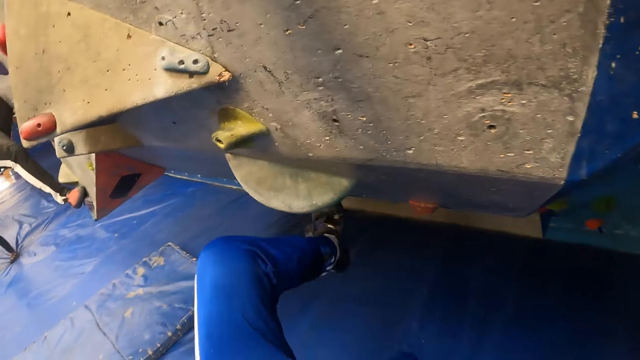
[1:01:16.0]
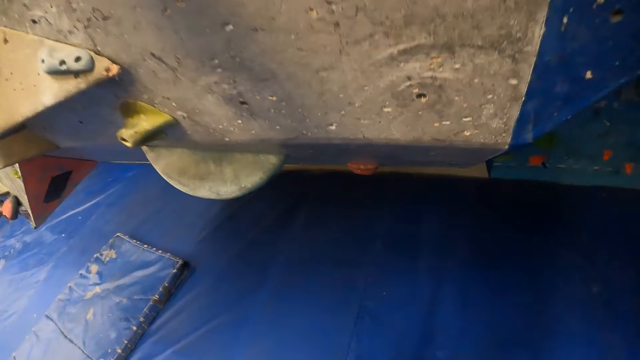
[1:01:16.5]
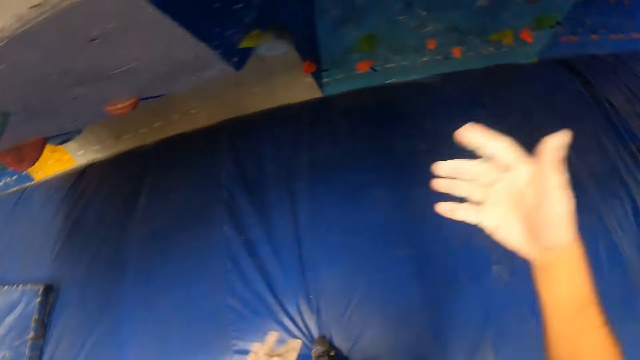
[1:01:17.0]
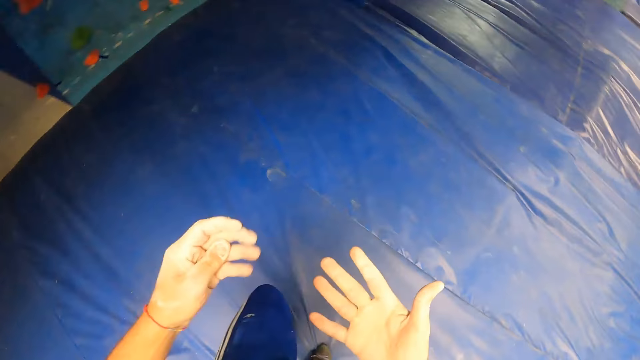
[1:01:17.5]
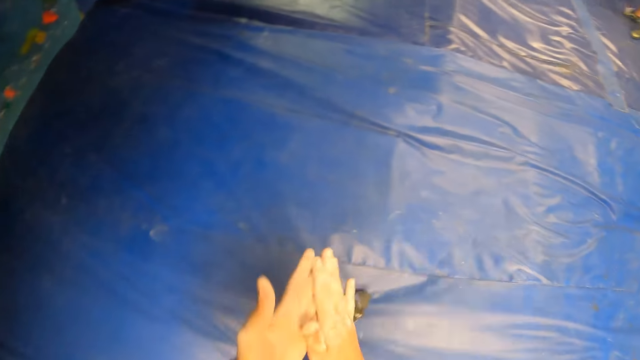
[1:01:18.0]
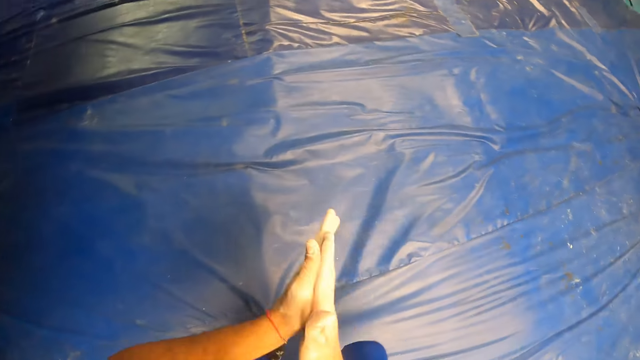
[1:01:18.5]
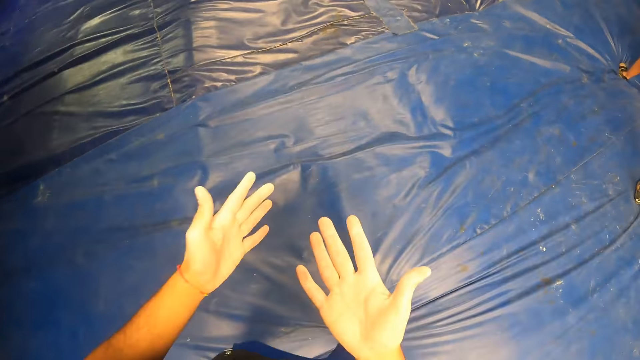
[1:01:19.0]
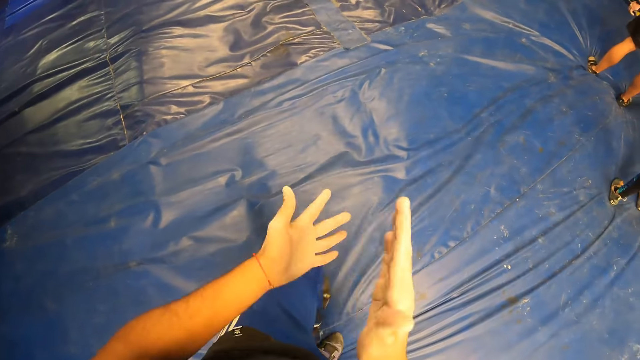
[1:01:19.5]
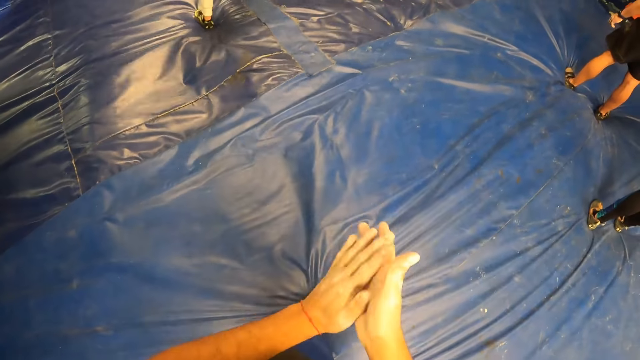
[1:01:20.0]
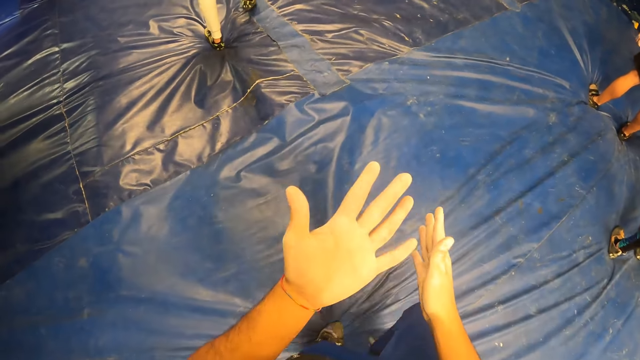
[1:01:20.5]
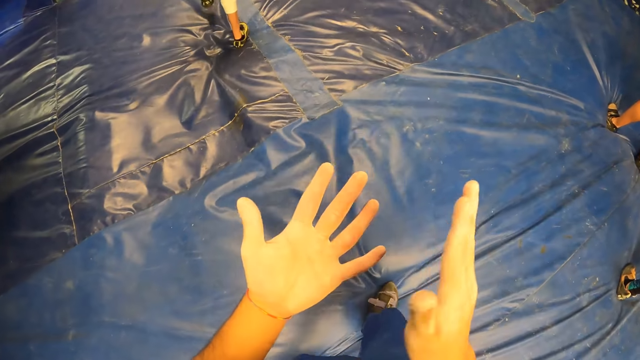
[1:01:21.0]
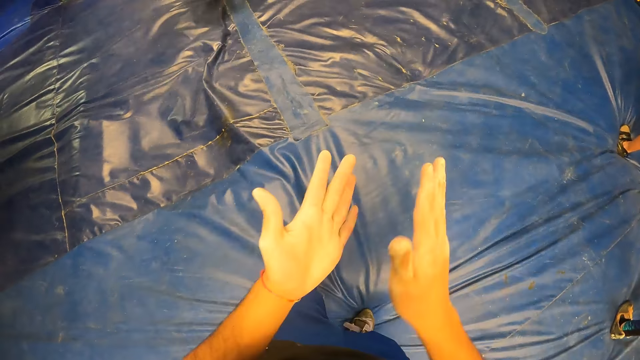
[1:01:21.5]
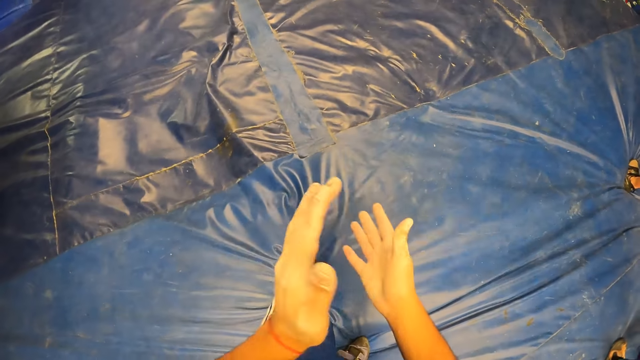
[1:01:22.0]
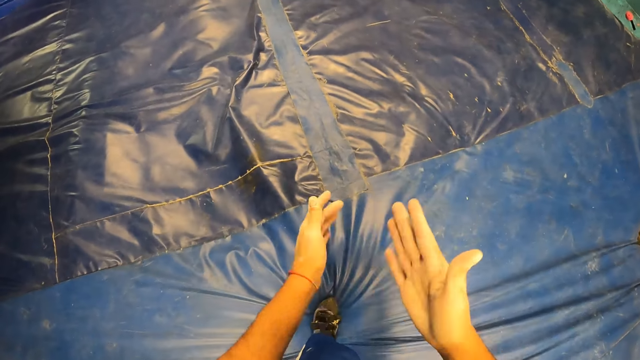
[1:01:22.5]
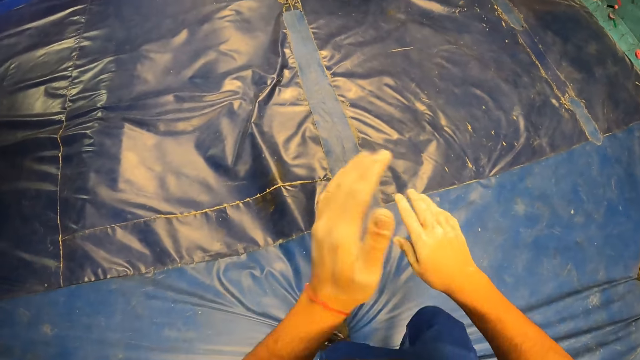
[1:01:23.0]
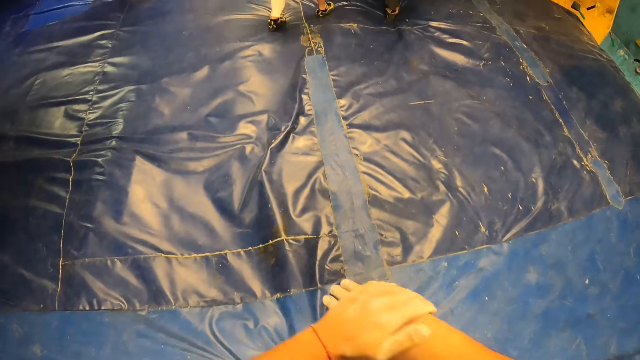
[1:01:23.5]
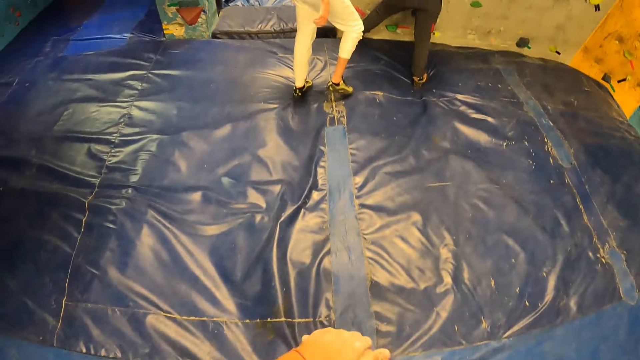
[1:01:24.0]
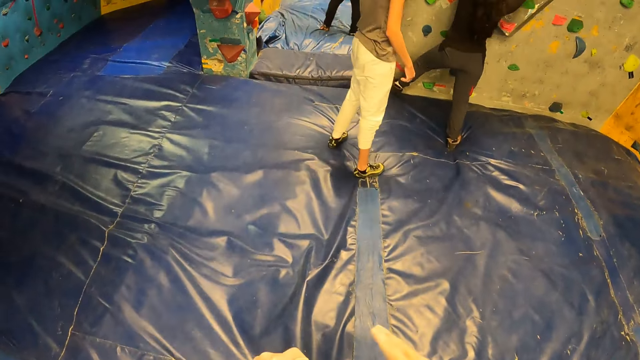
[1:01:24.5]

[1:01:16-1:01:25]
The camera wearer jumps down from the wall. He rubs his palms against each other. He taps his hands.

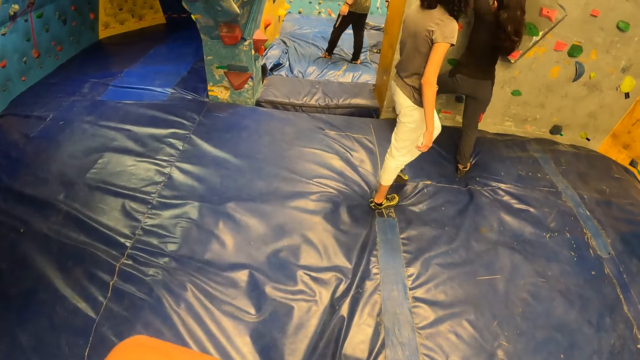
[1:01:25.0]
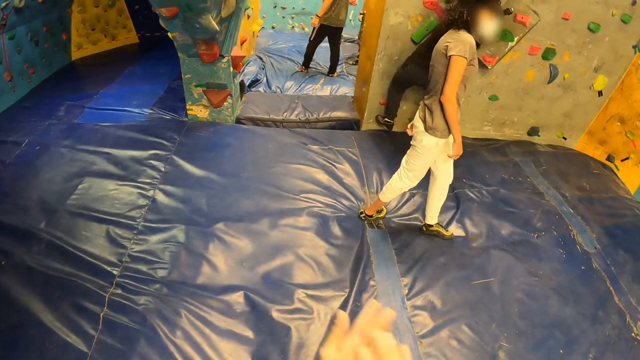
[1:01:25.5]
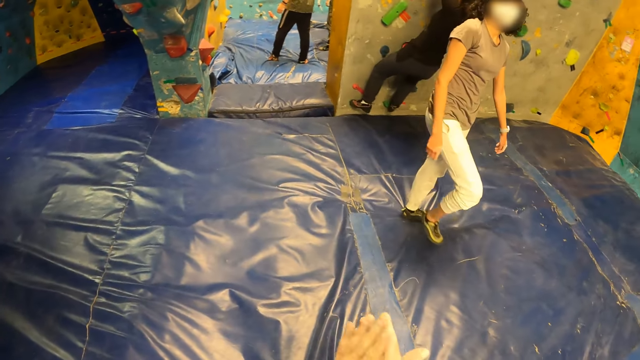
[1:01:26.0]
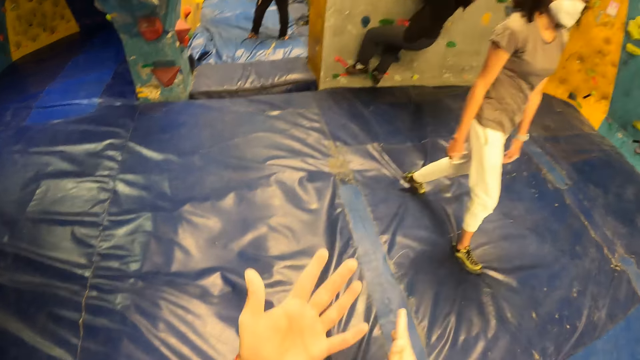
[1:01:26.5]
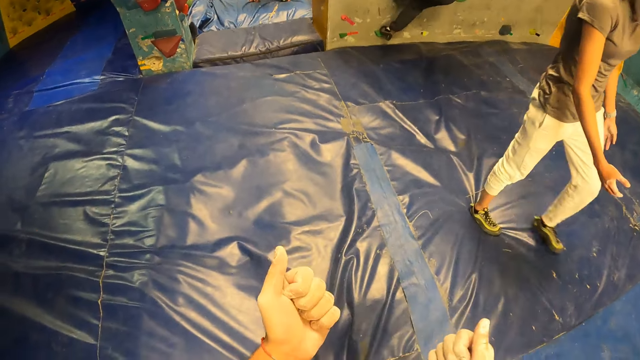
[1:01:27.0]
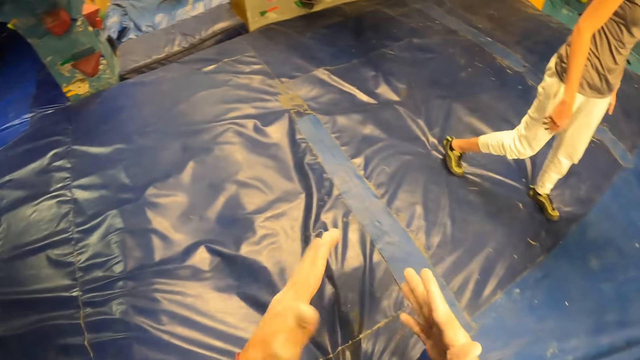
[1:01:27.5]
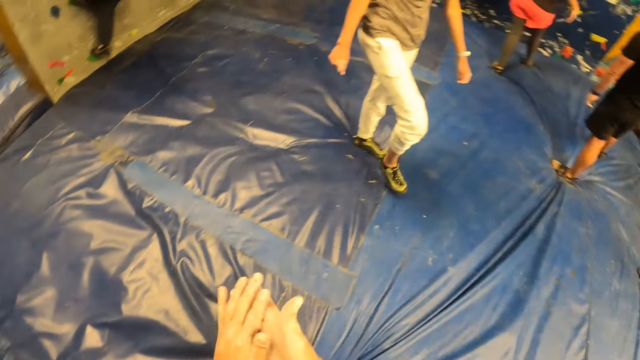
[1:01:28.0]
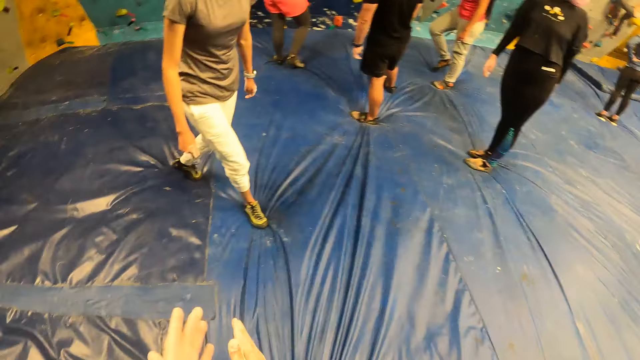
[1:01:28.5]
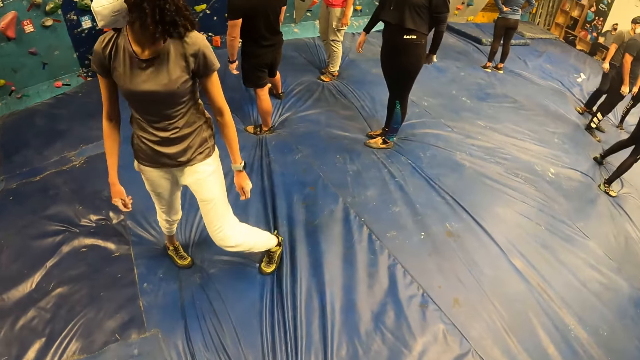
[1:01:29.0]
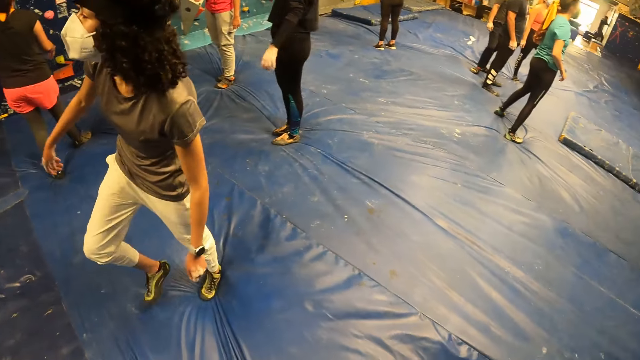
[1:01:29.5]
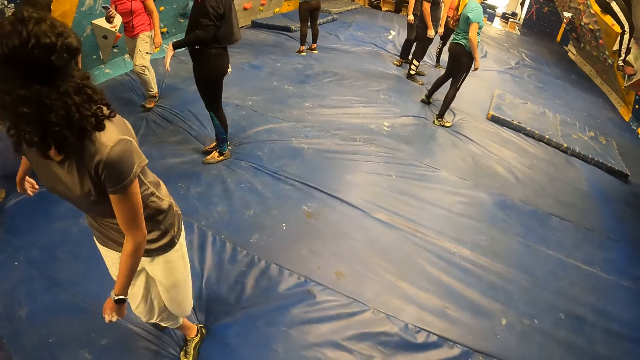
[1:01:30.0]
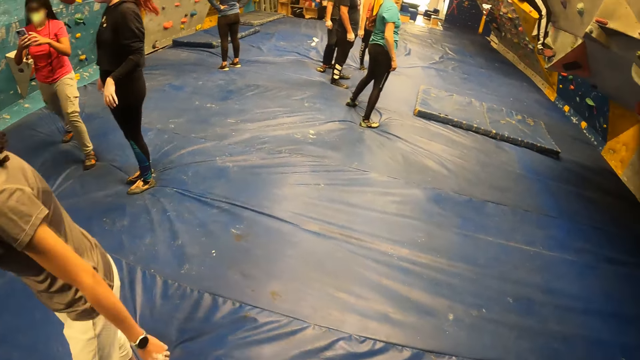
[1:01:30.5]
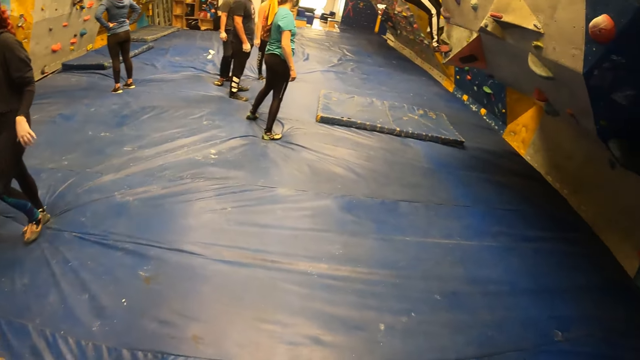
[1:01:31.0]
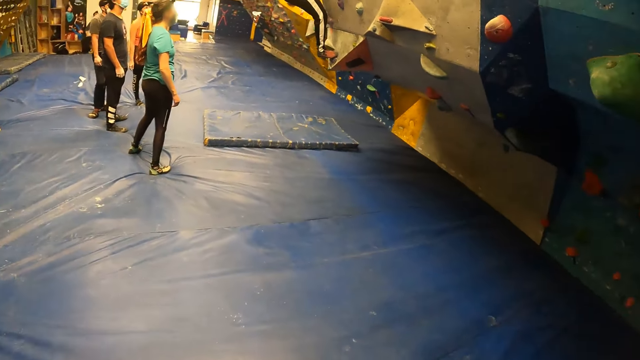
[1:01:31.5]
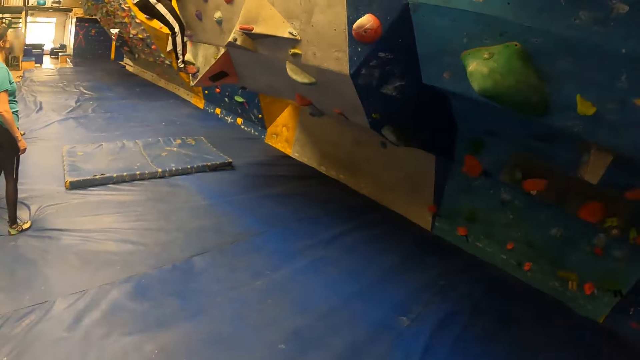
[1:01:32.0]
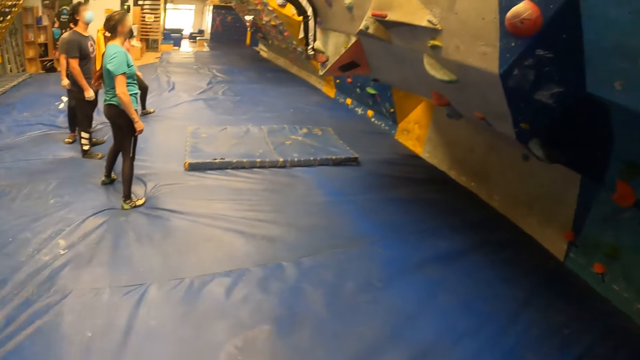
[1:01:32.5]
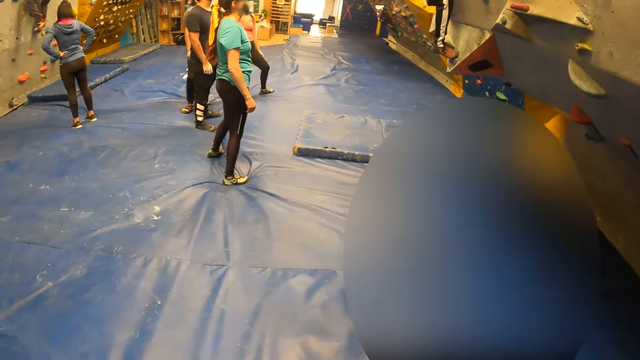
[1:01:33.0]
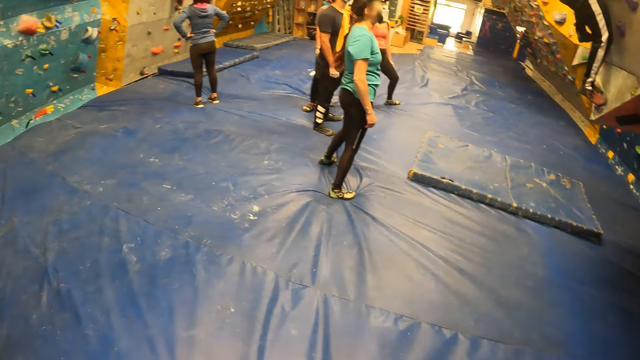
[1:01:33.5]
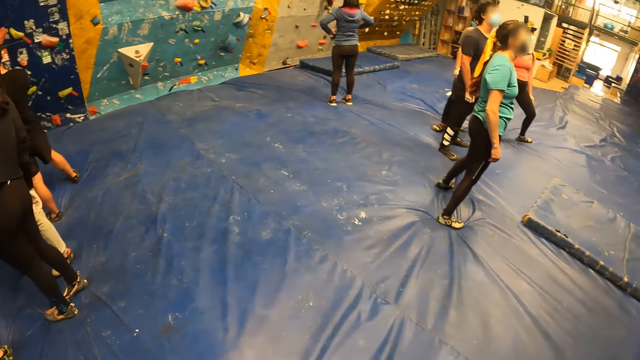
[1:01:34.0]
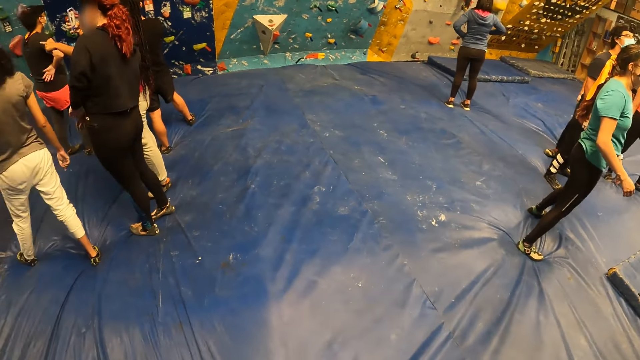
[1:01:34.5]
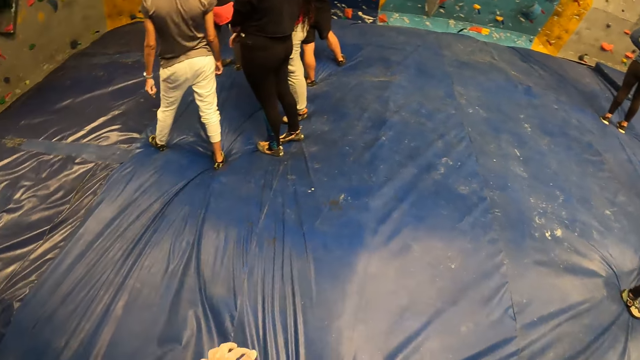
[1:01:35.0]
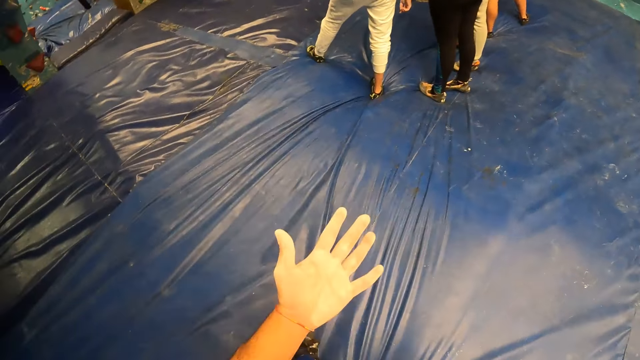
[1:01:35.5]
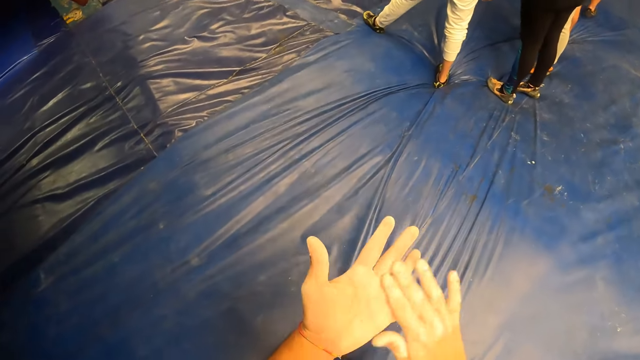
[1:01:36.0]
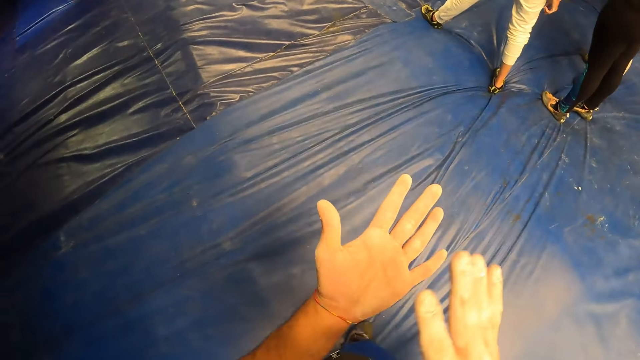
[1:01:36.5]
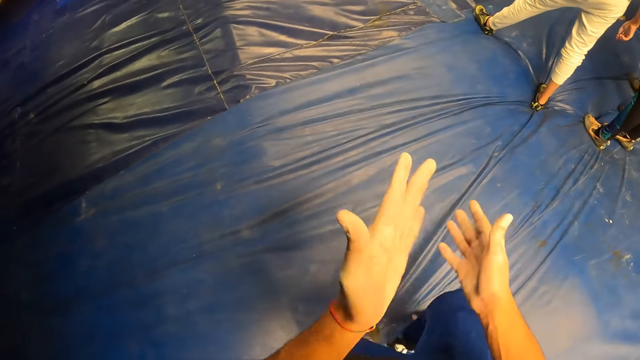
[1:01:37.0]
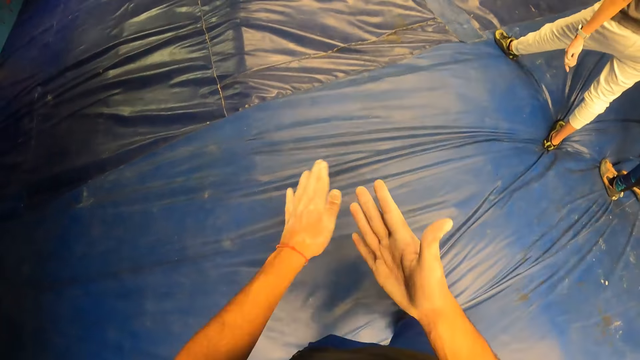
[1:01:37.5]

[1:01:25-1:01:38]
The camera wearer walks in the room. He folds his hand. He taps his hand. He walks in the room. He looks at his hands.
